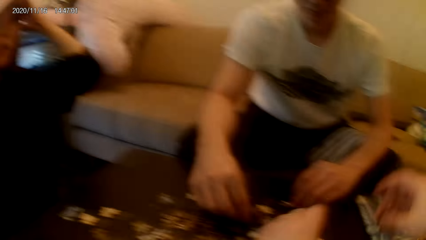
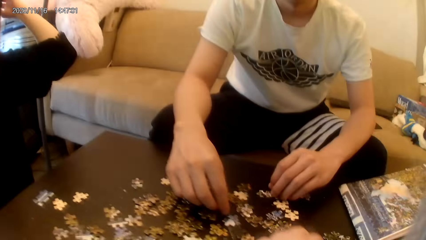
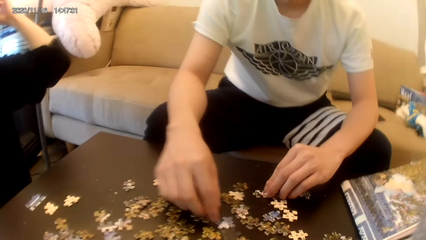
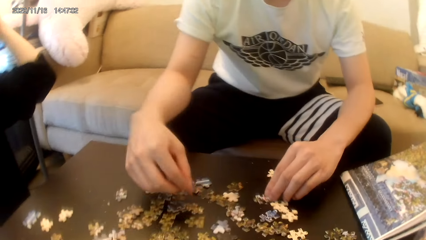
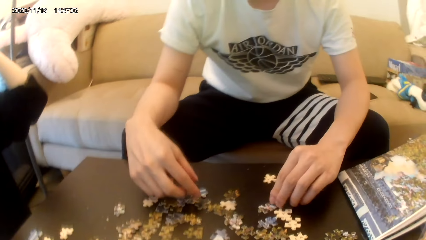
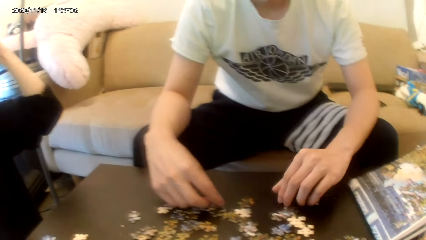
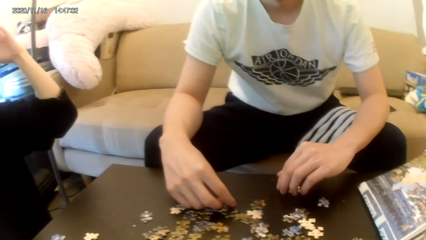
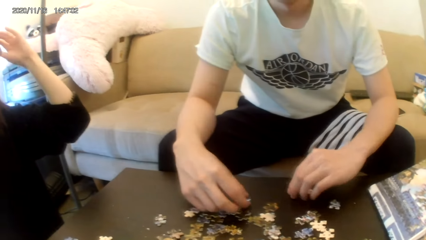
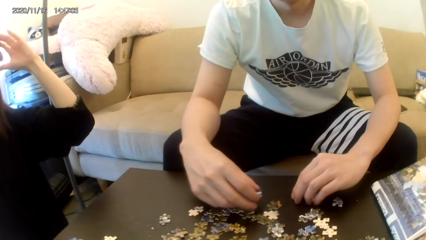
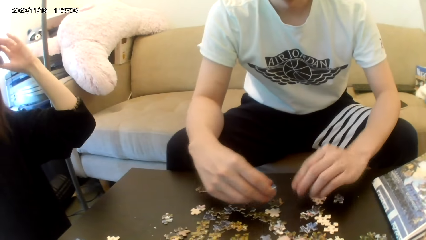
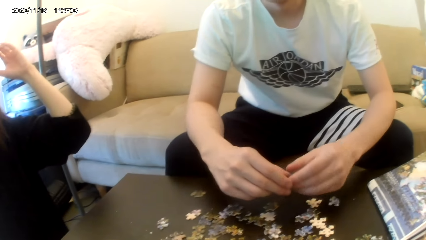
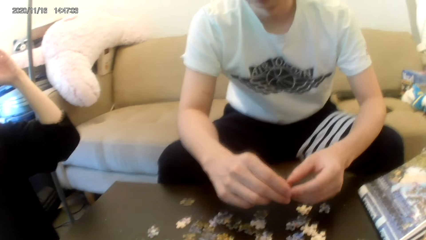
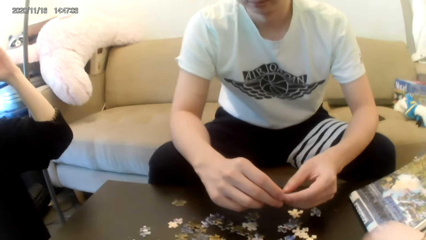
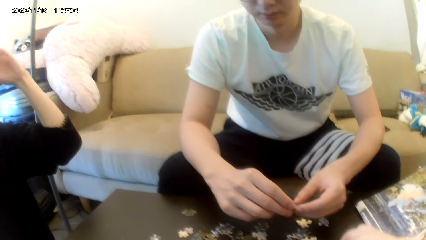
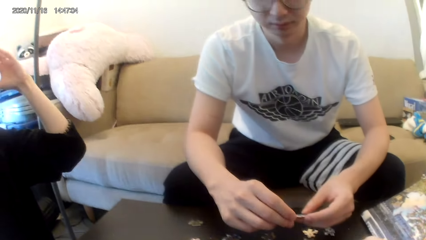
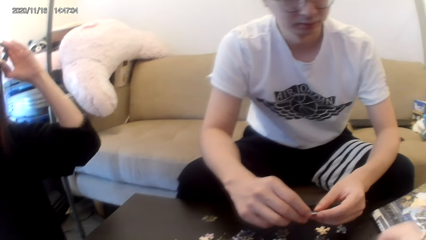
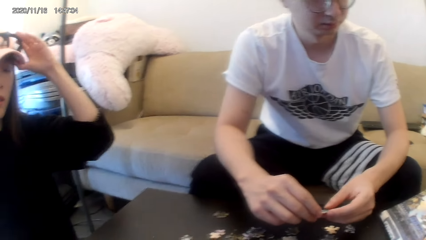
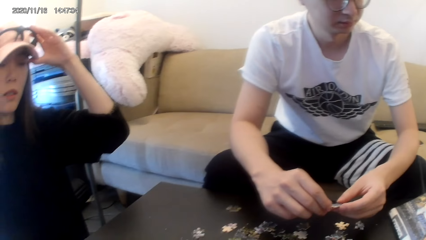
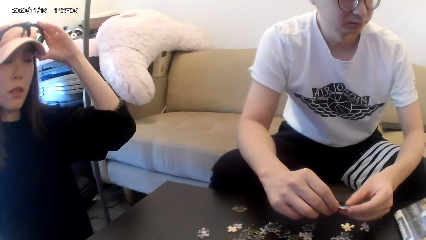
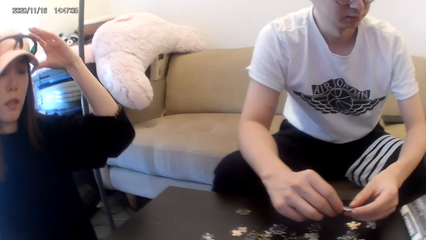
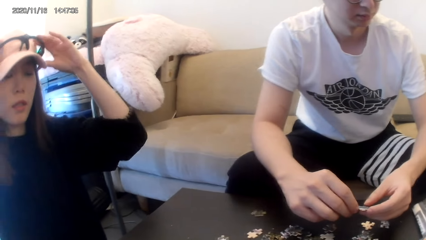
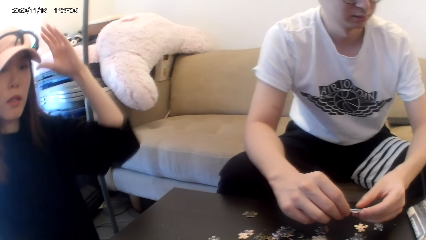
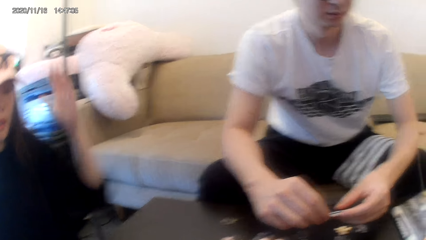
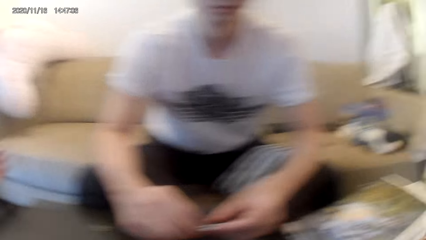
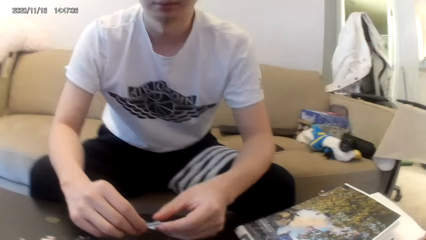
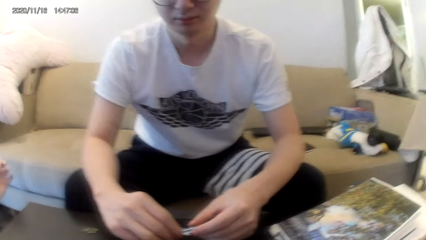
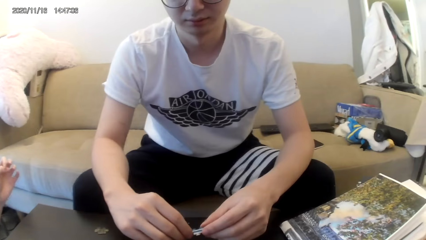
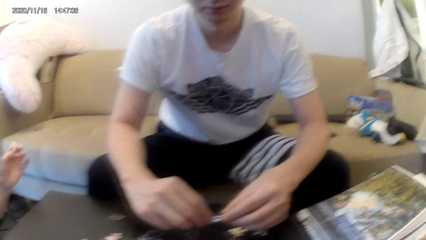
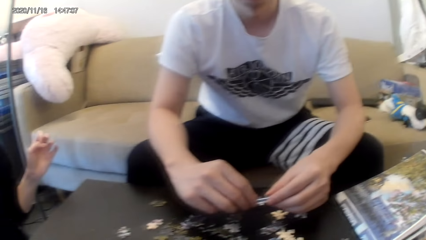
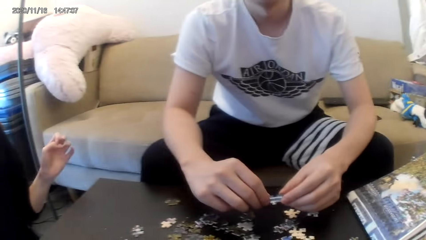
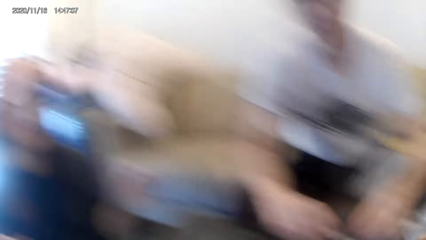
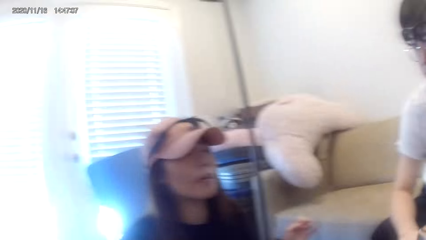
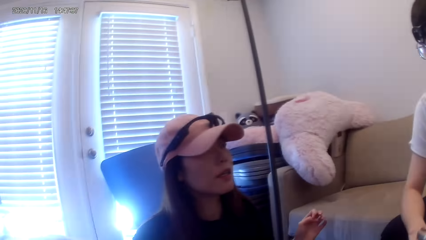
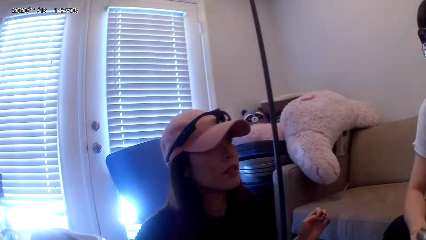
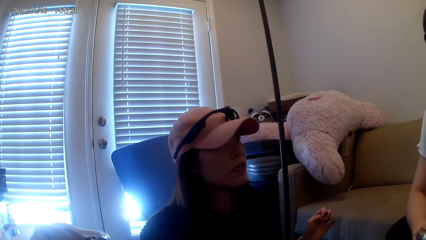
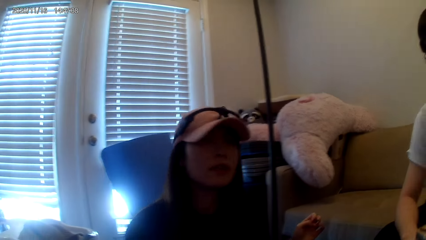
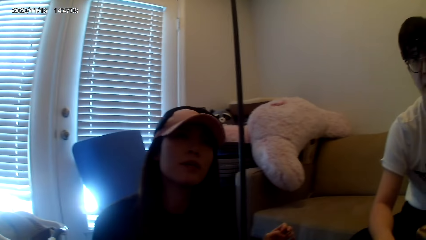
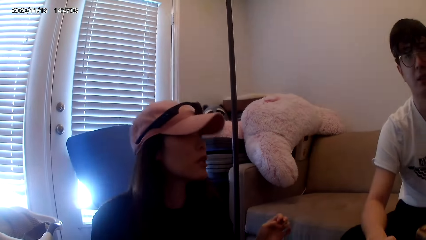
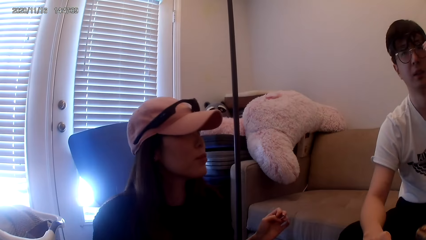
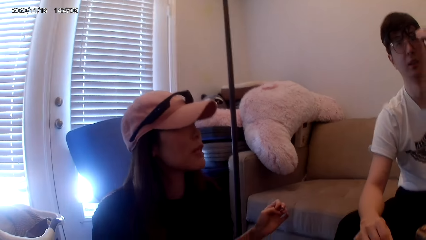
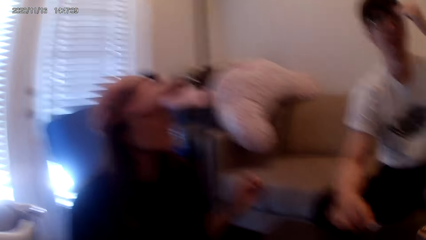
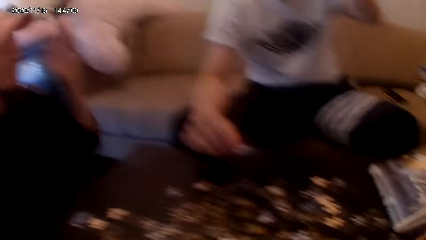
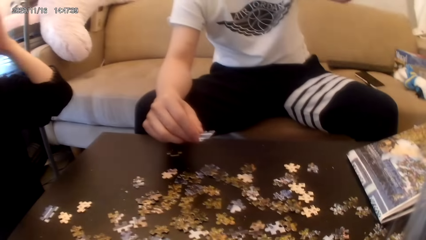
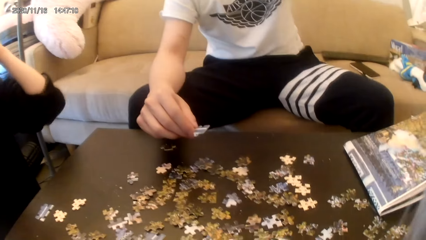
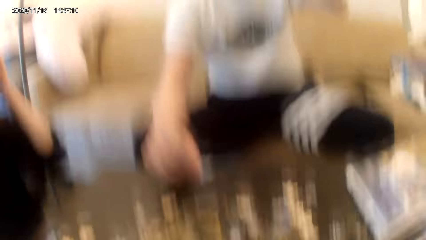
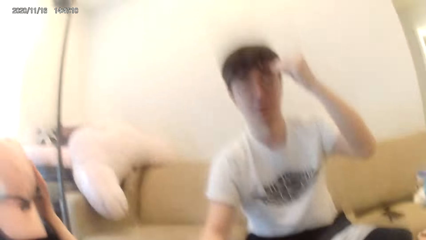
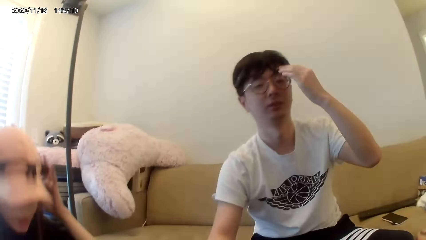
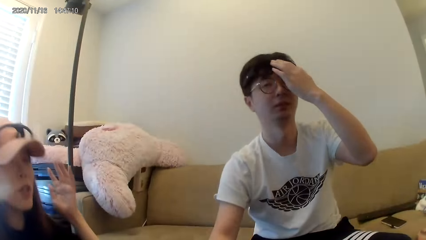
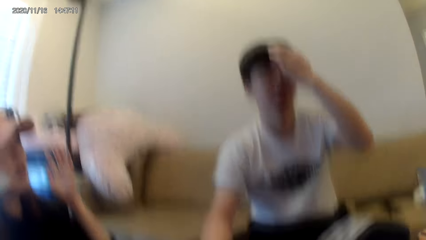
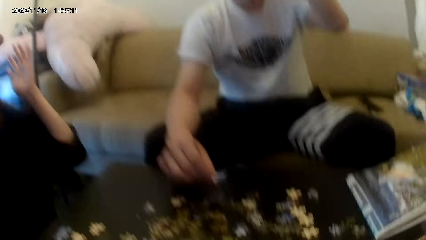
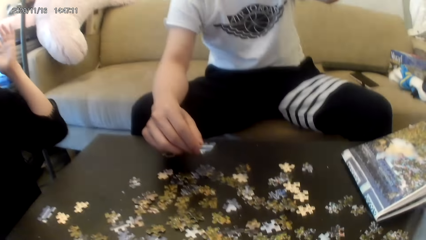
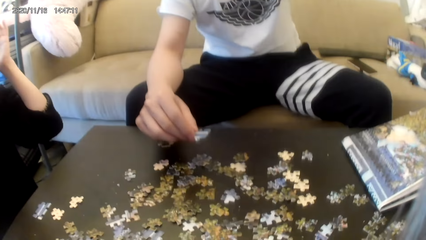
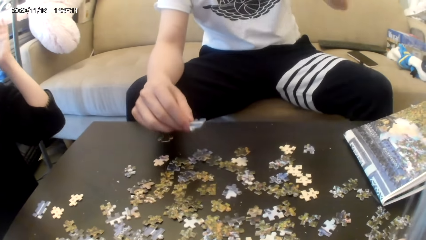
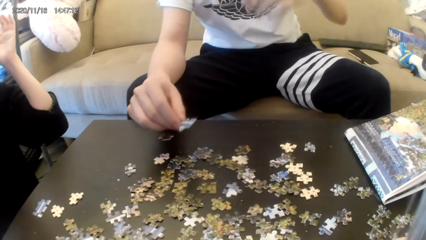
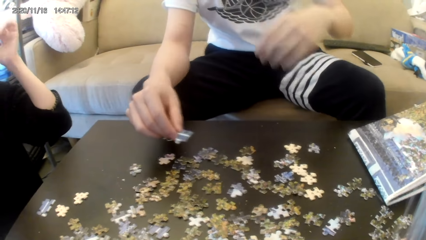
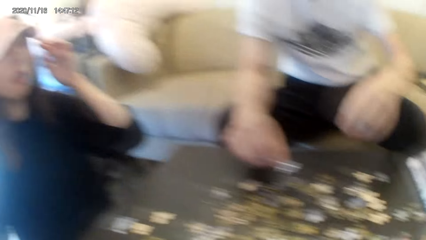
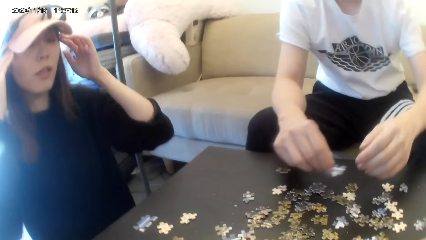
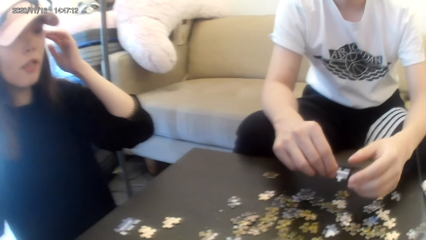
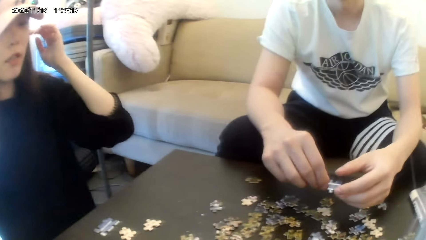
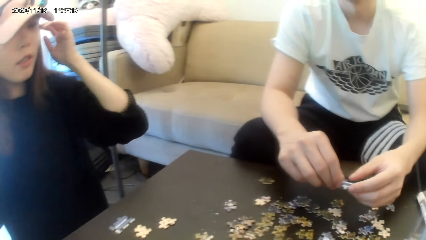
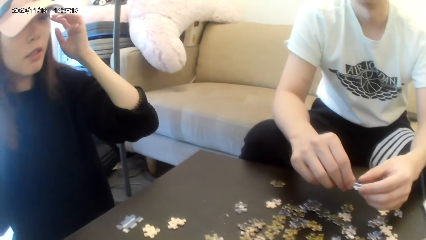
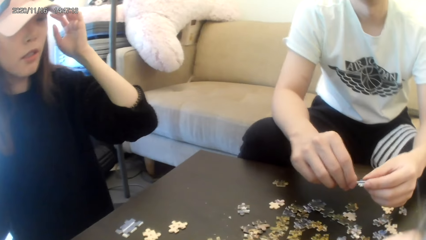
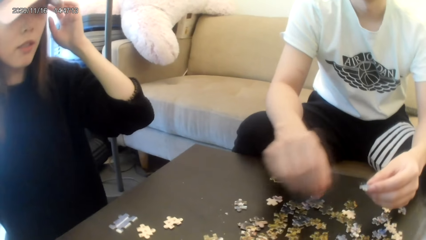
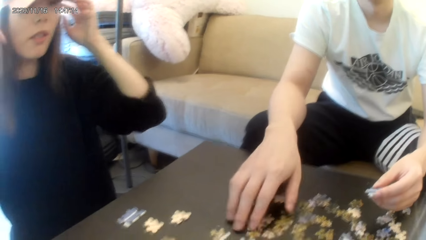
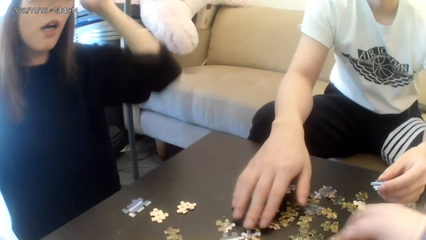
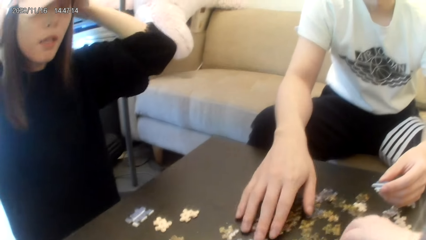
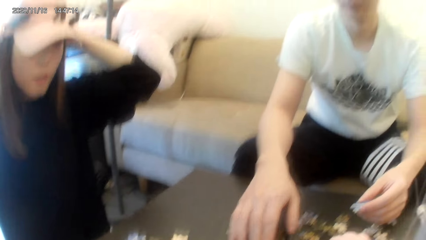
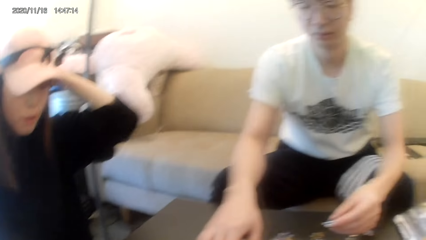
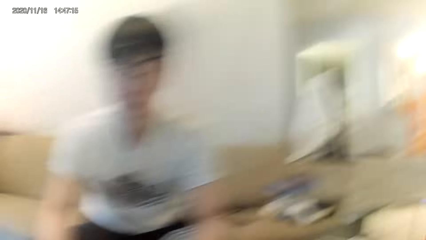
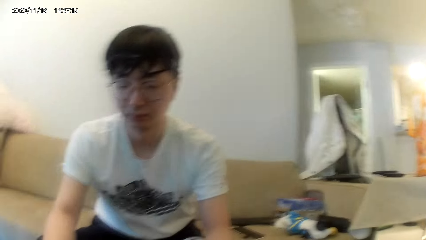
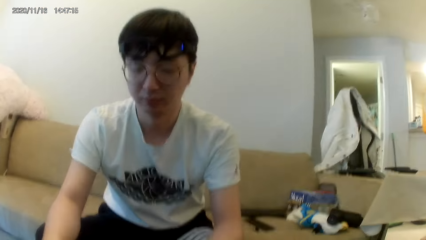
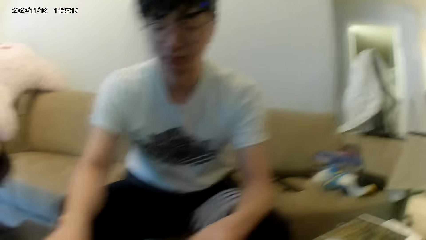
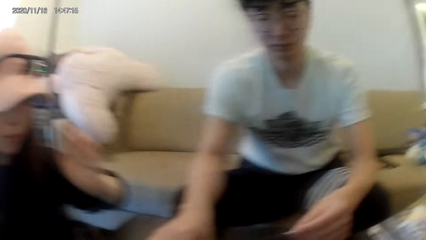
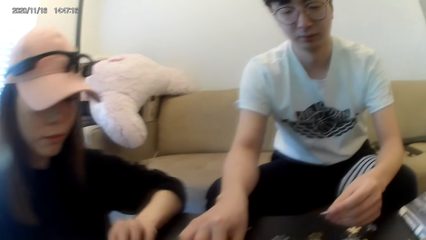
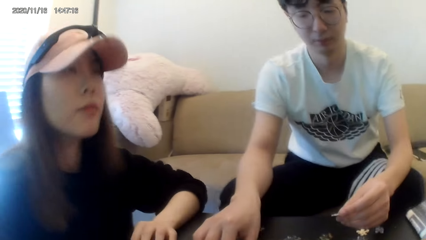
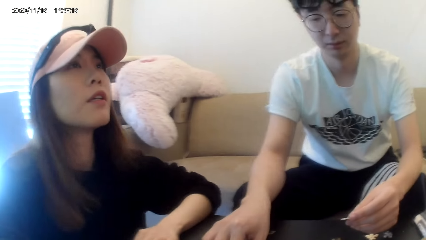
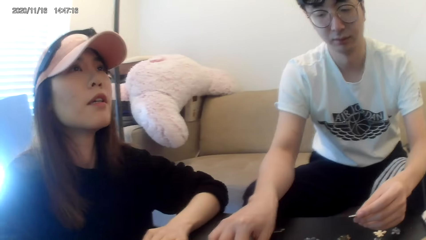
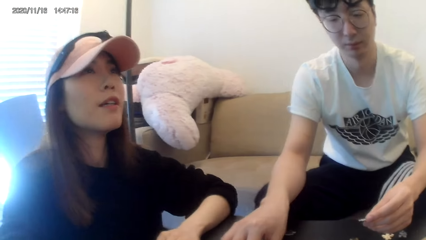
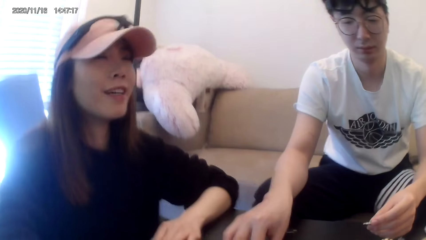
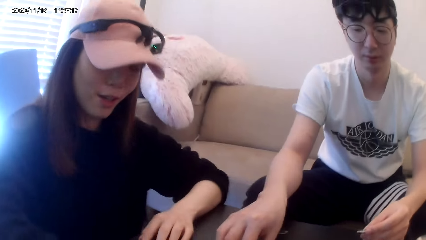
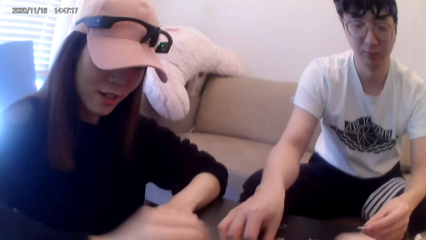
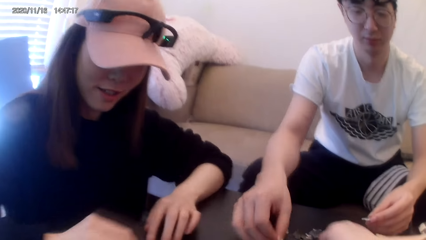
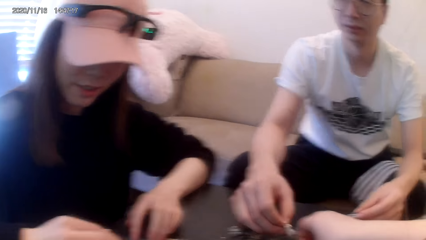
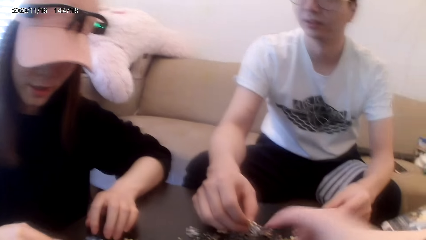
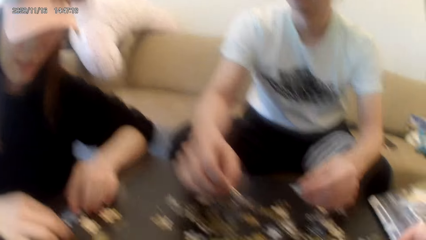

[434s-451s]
A man plays the puzzle. The camera wearer looks forward. A lady puts her hands down. The lady shakes the head. The man touches the glasses. The lady holds the cap. The man puts his hands down. The camera wearer looks around.
